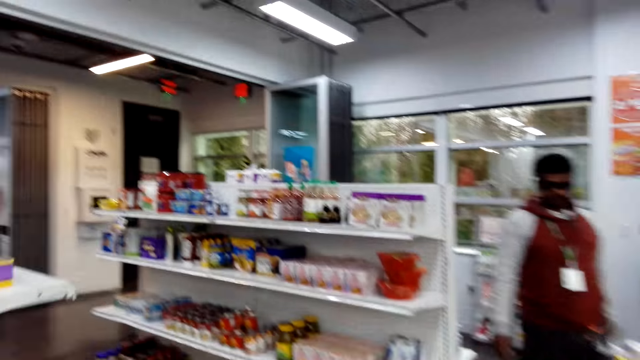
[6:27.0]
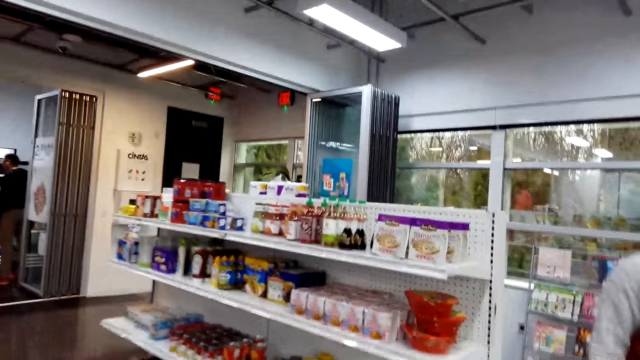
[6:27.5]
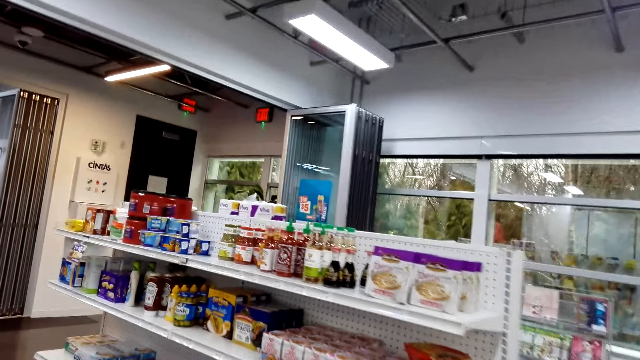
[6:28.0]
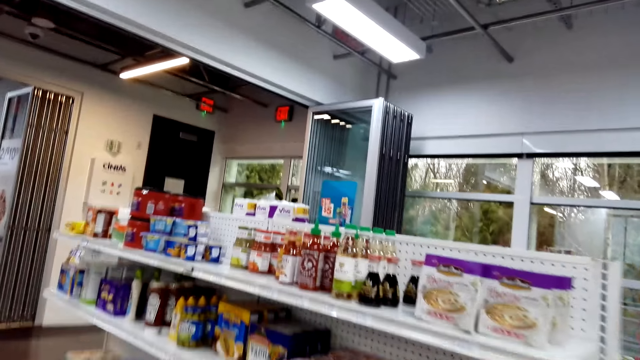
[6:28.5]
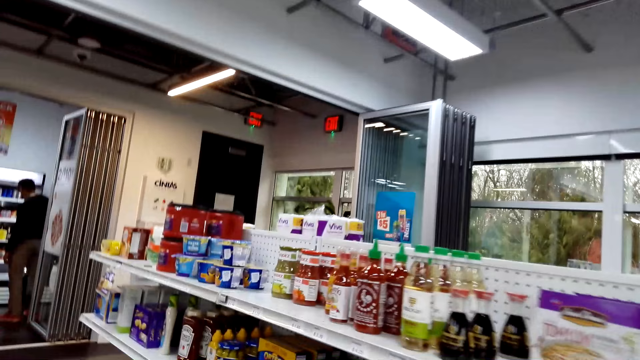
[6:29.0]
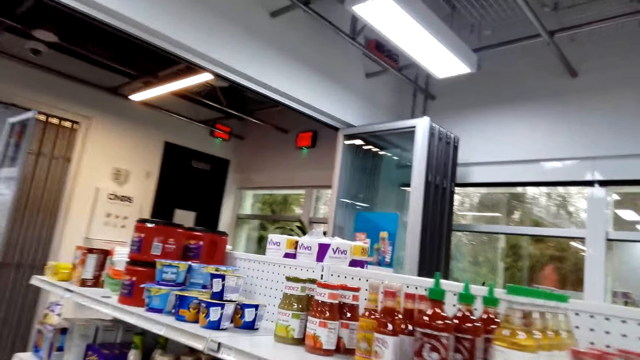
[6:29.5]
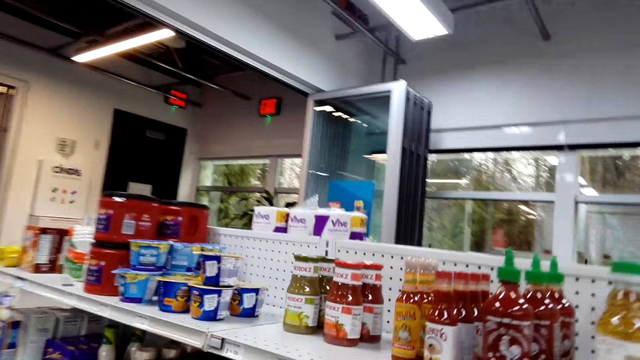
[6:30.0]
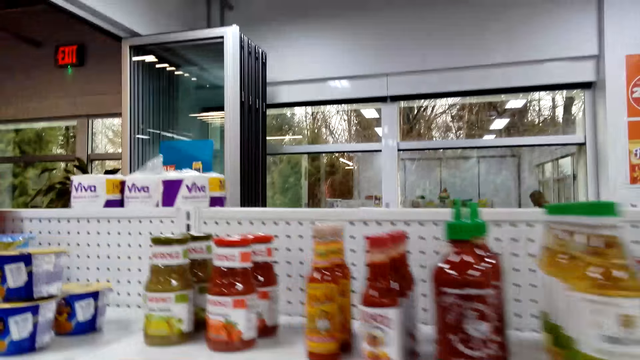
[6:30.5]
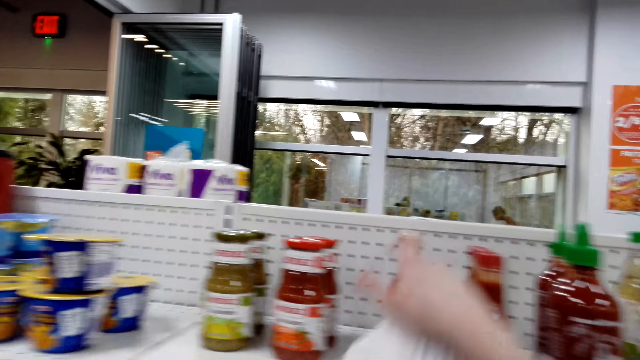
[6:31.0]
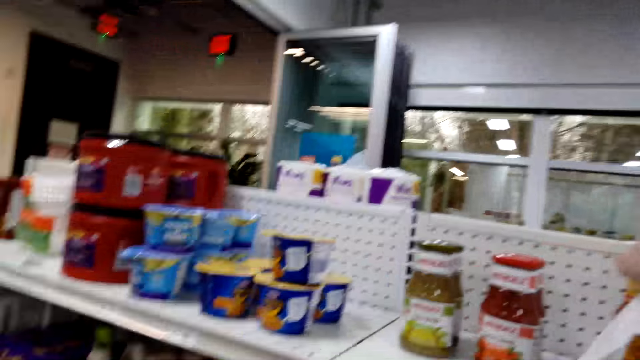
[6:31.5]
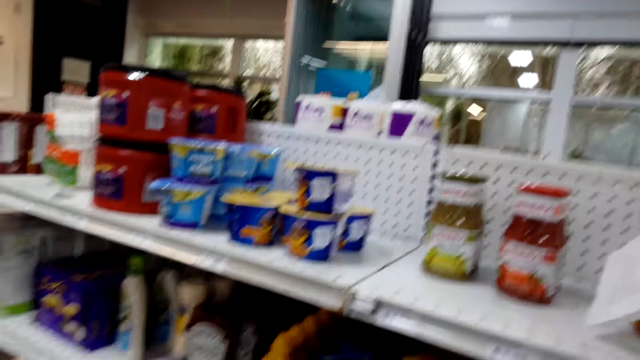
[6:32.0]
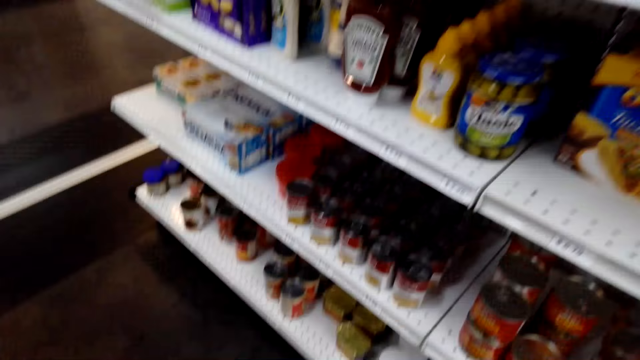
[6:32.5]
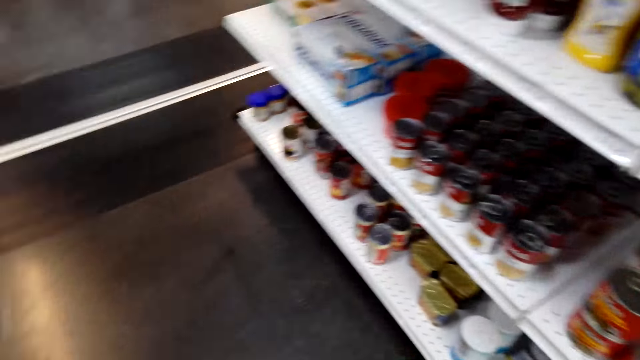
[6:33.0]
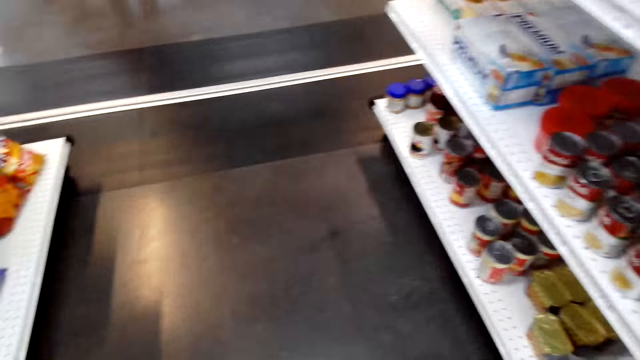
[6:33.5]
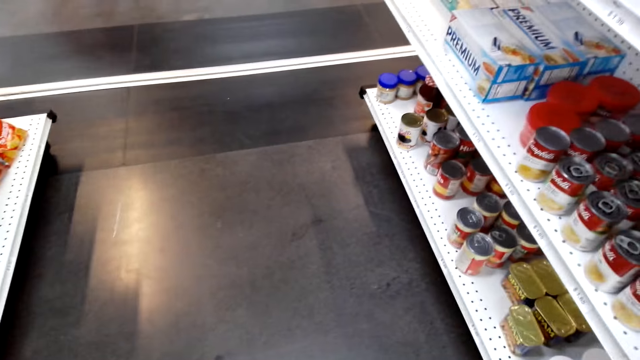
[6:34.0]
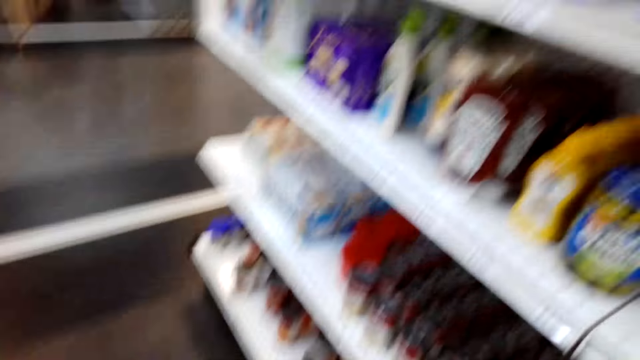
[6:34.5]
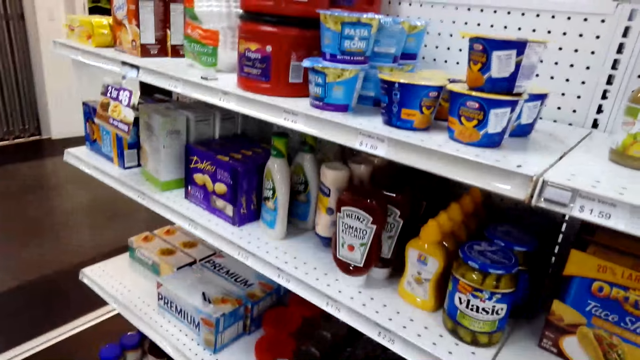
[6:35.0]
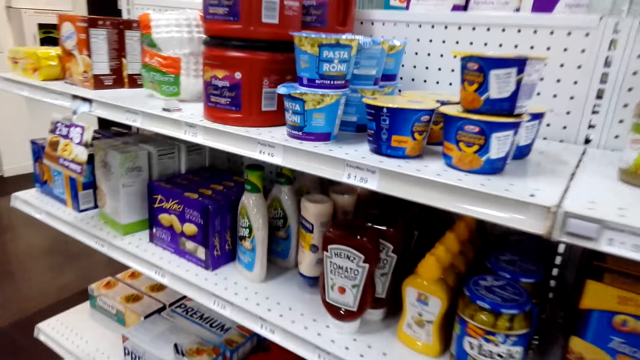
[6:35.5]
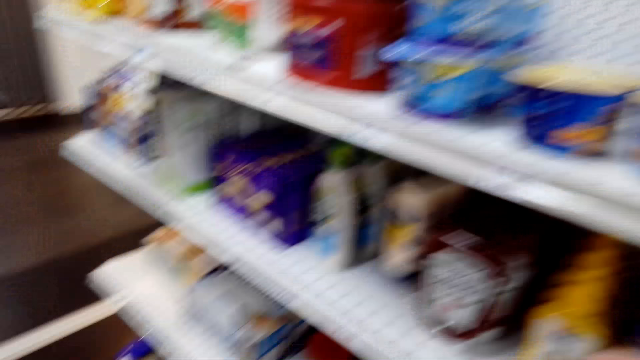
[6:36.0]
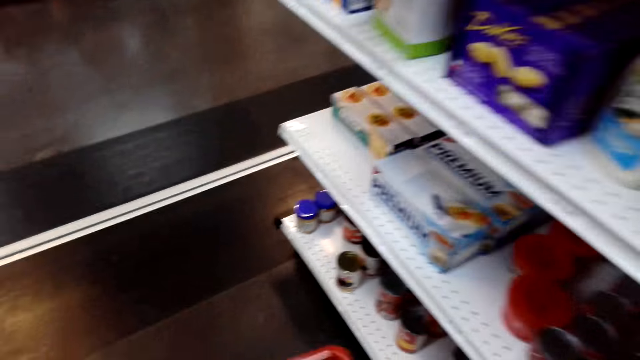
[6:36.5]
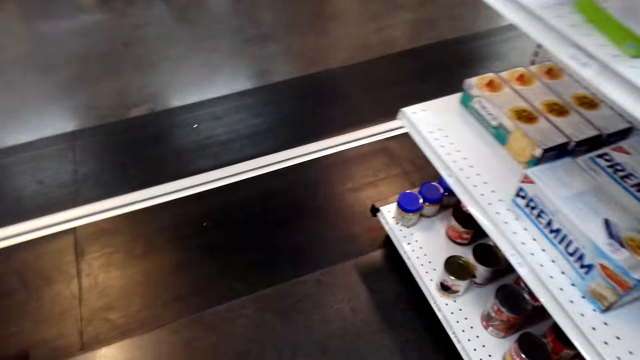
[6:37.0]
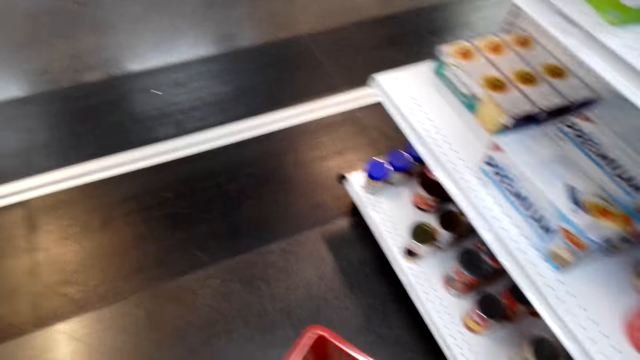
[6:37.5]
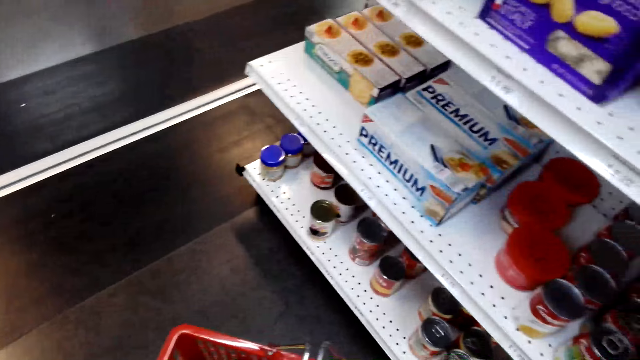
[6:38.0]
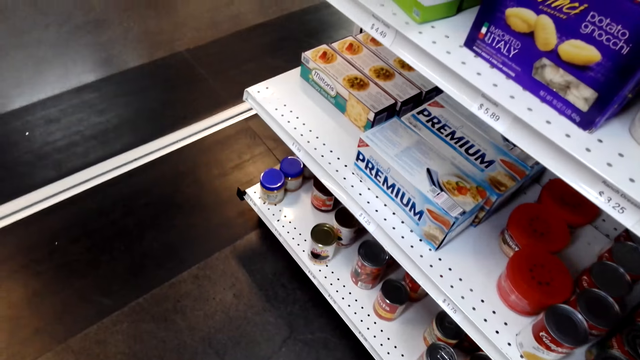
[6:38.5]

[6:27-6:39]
The camera wearer places a paper on the shelf. They shop products from the shelf.

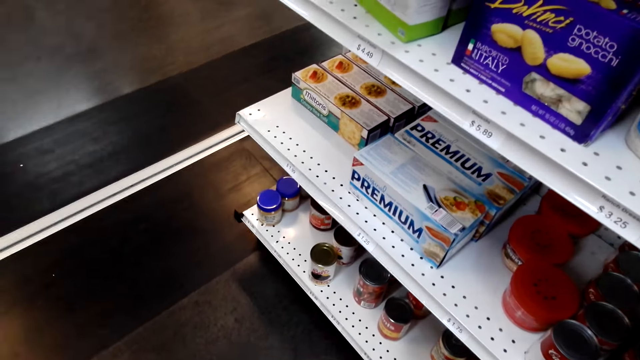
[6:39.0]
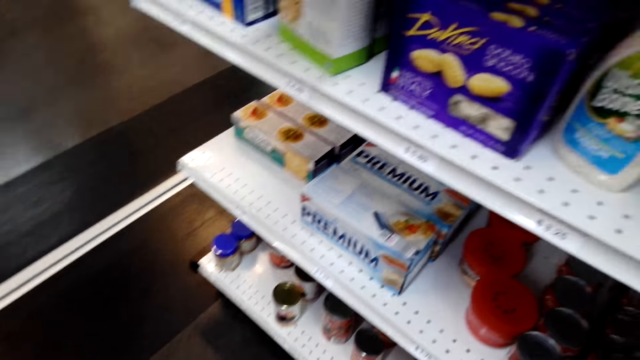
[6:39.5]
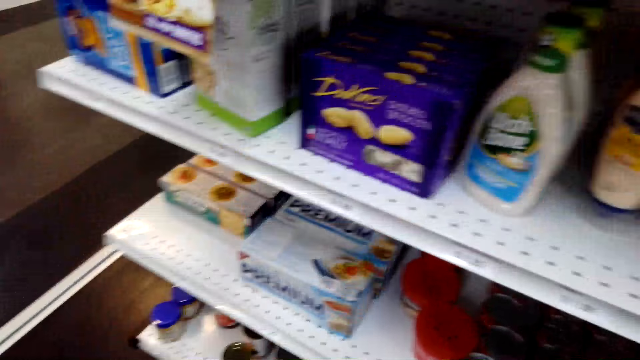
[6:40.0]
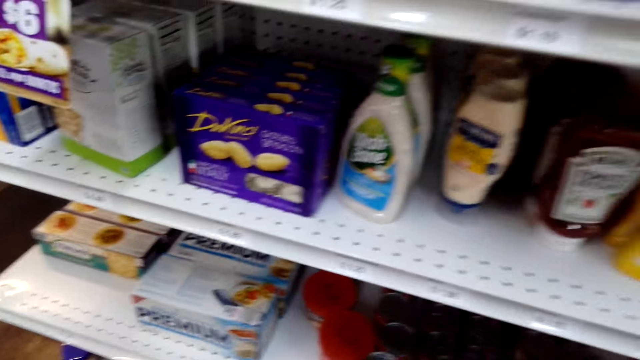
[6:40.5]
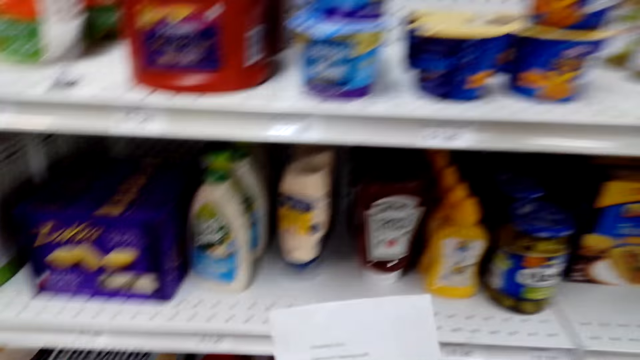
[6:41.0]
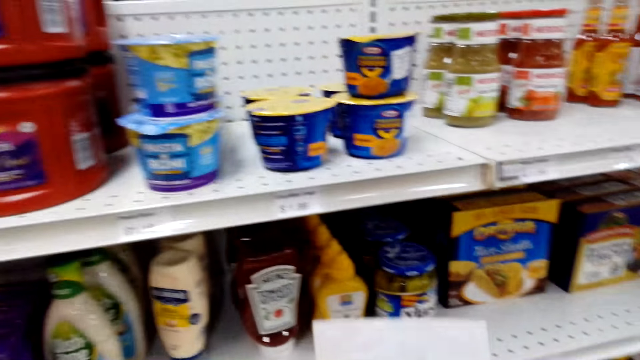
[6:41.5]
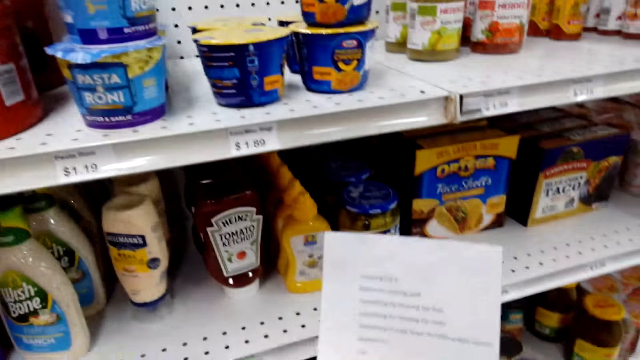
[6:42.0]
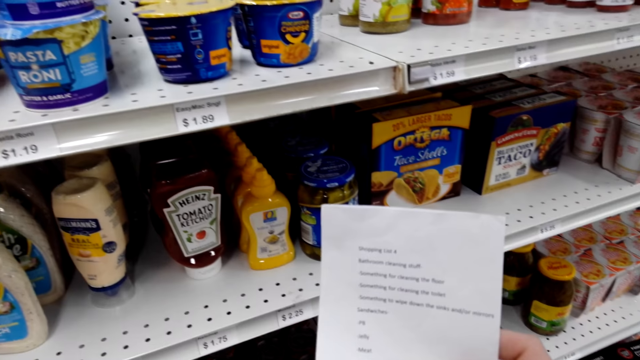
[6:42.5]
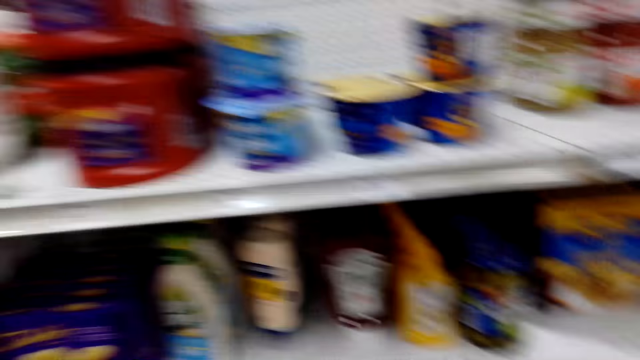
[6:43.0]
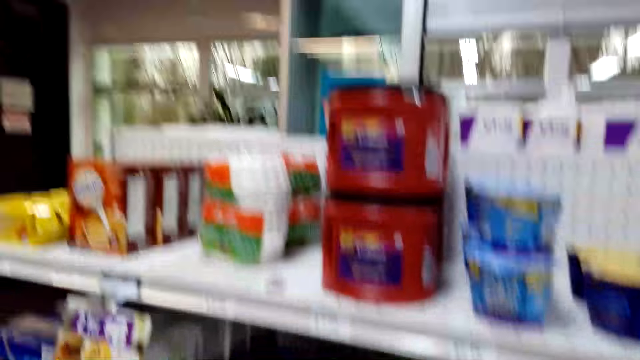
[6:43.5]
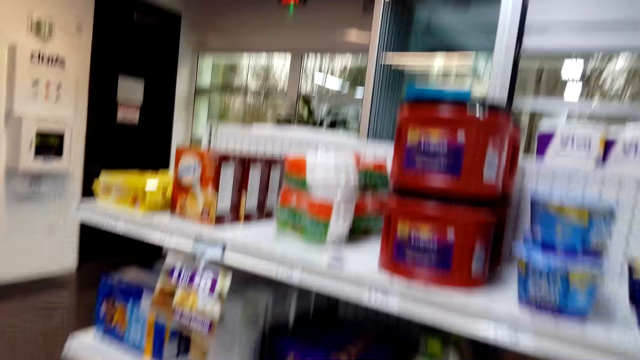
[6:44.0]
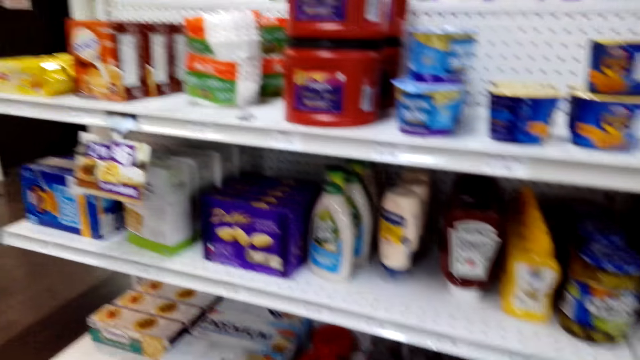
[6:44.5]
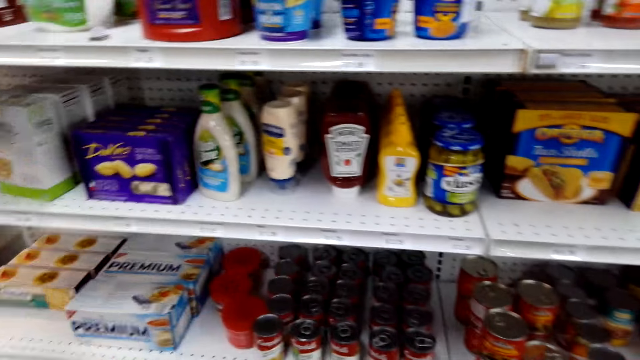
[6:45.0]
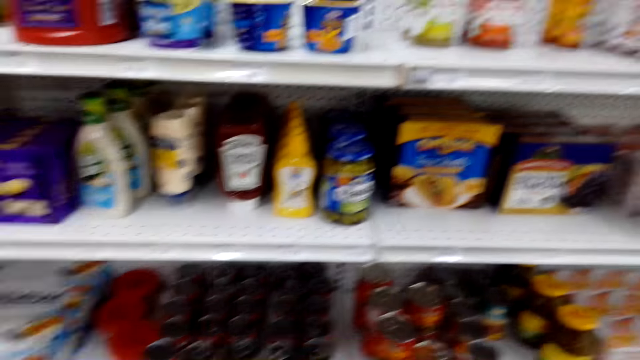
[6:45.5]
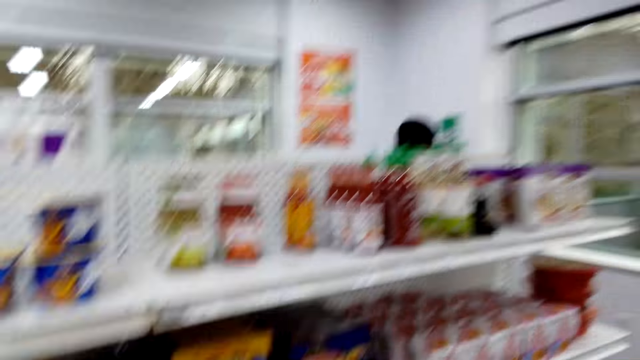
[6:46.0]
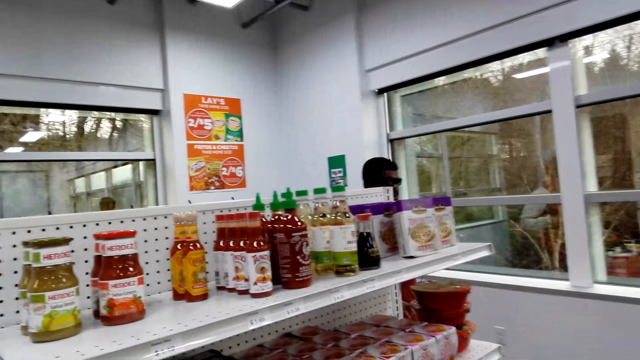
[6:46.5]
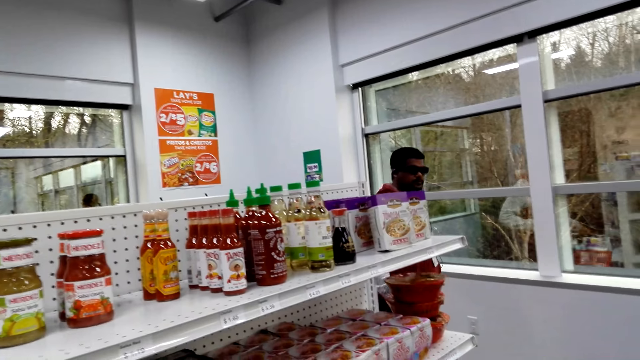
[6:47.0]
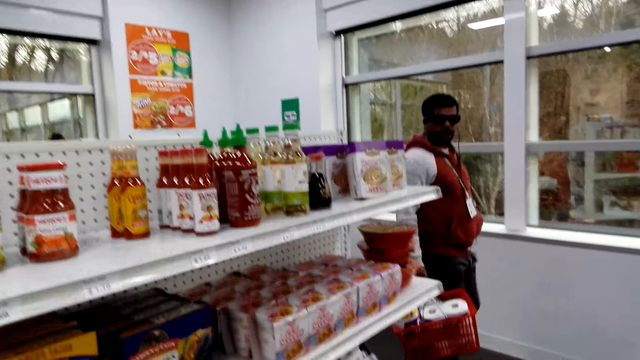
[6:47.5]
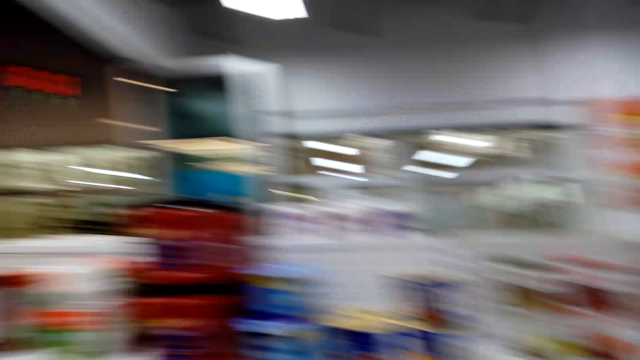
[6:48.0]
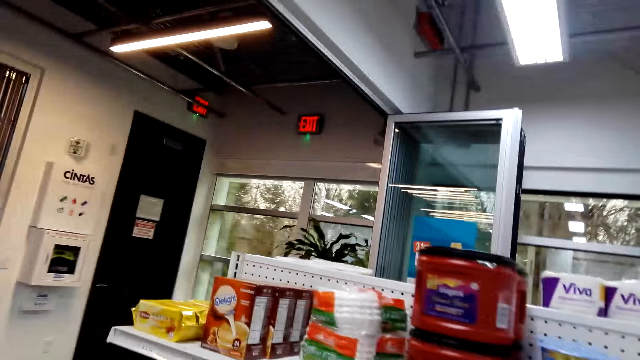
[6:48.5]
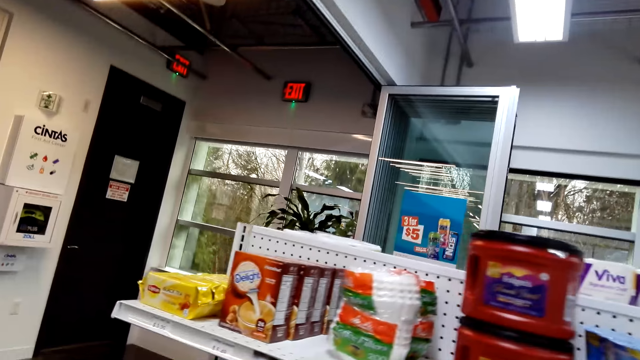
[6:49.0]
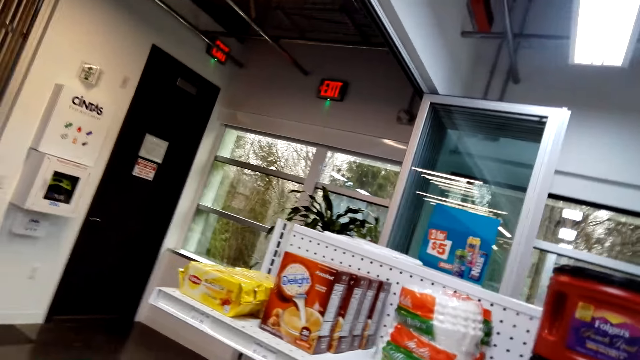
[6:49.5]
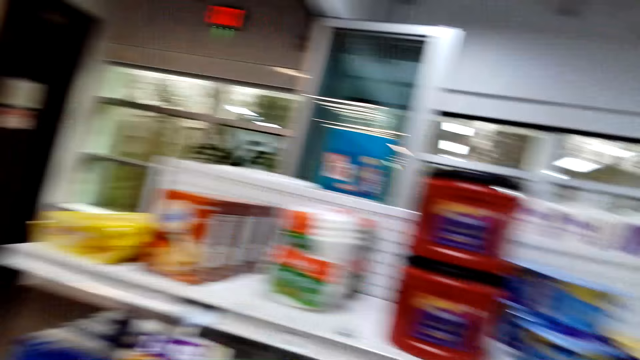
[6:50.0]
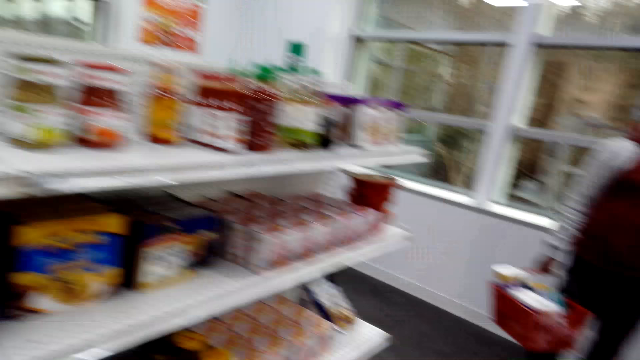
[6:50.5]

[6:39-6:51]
The camera wearer looks at the shopping list.
